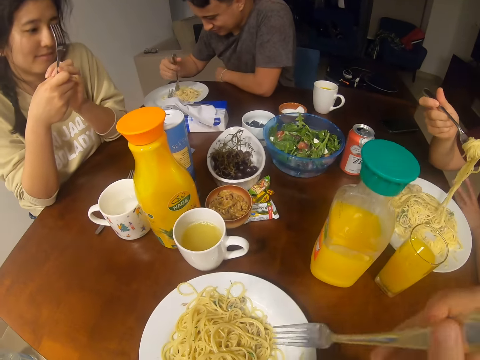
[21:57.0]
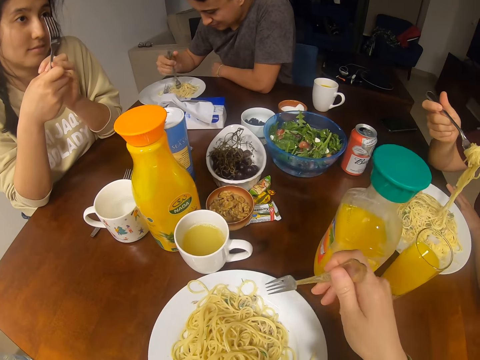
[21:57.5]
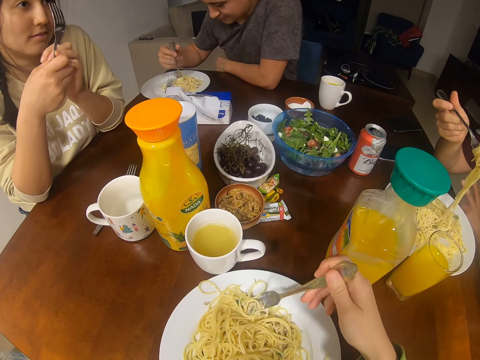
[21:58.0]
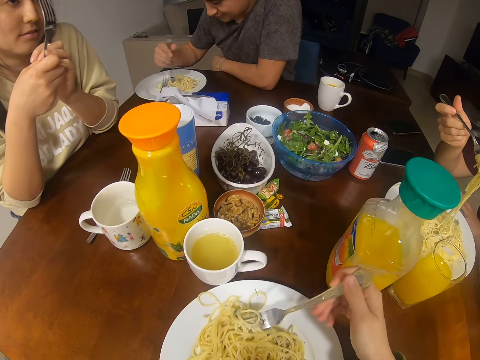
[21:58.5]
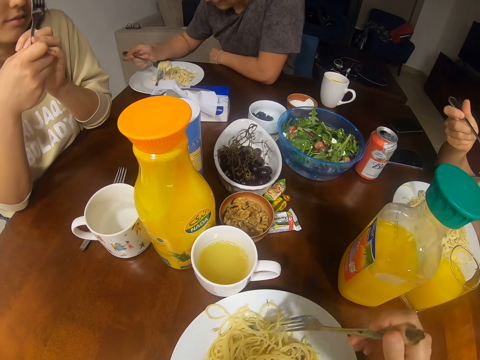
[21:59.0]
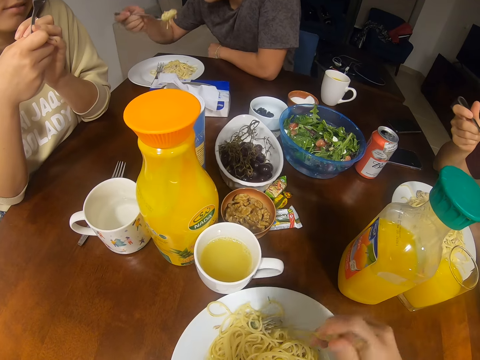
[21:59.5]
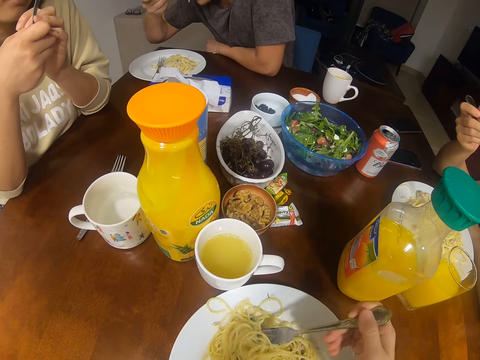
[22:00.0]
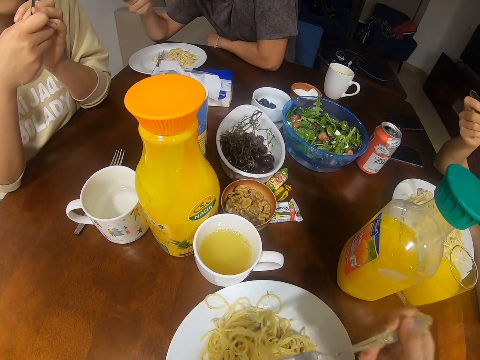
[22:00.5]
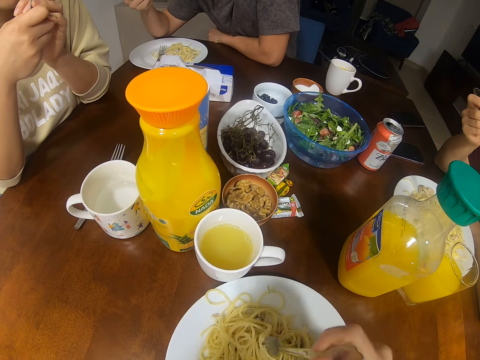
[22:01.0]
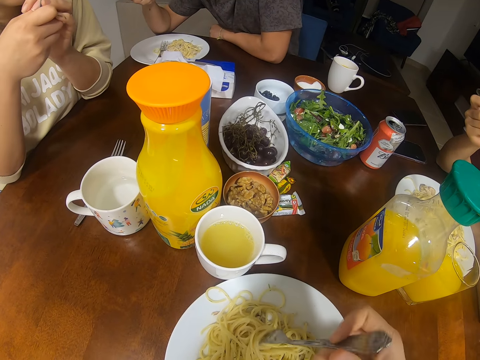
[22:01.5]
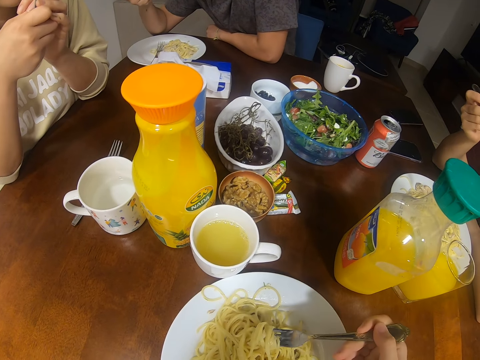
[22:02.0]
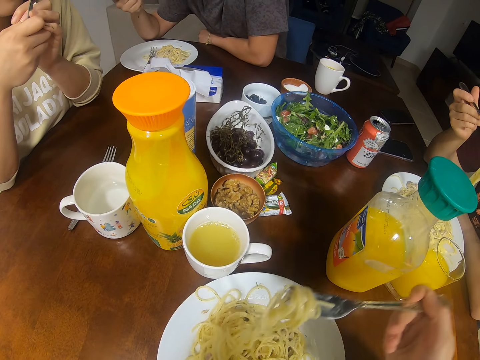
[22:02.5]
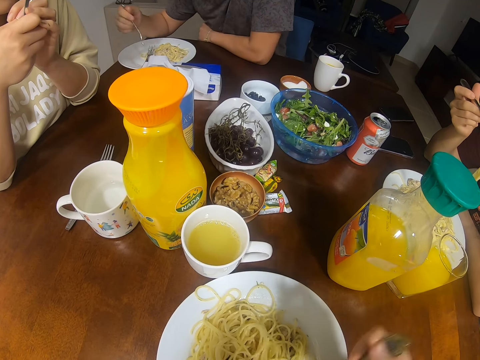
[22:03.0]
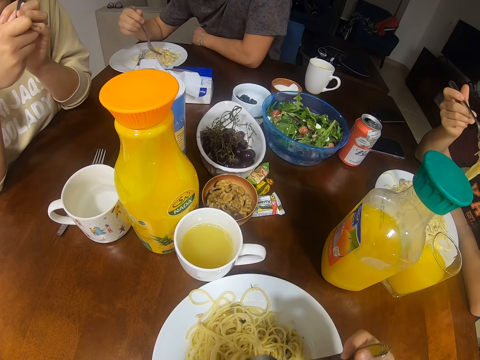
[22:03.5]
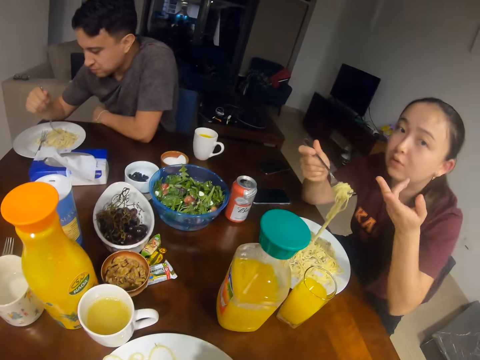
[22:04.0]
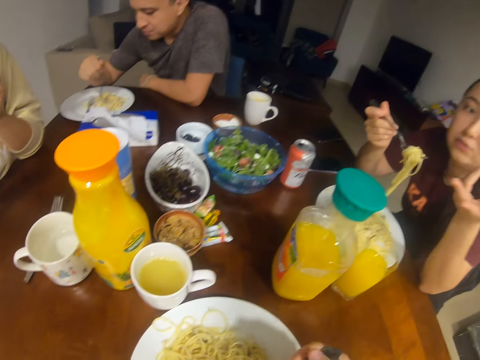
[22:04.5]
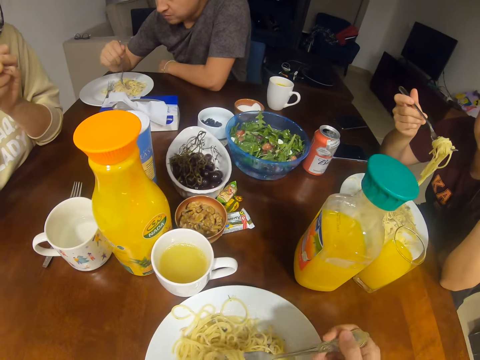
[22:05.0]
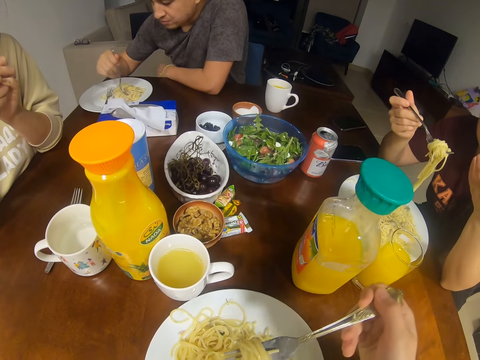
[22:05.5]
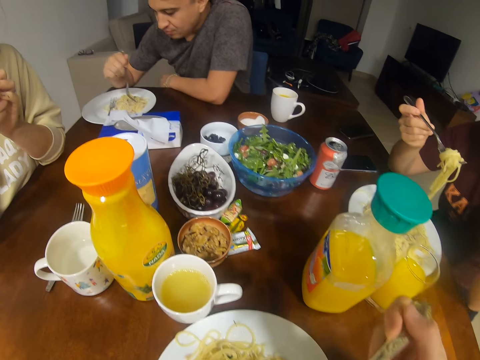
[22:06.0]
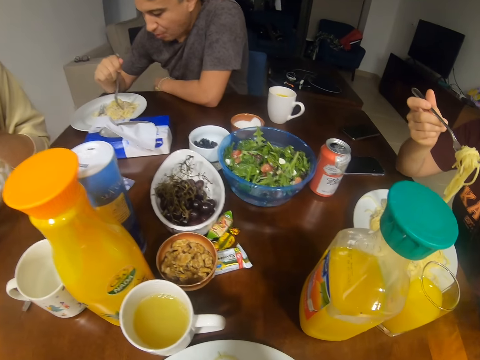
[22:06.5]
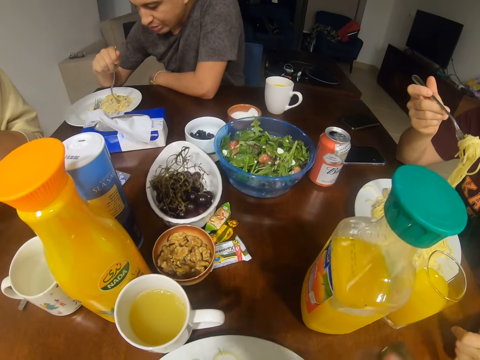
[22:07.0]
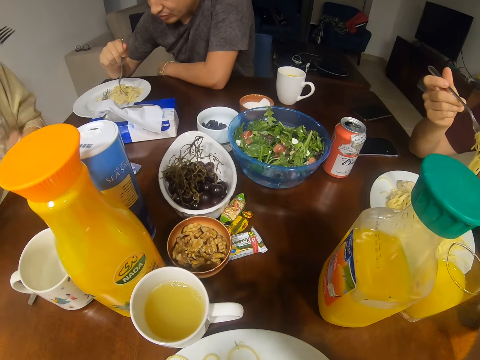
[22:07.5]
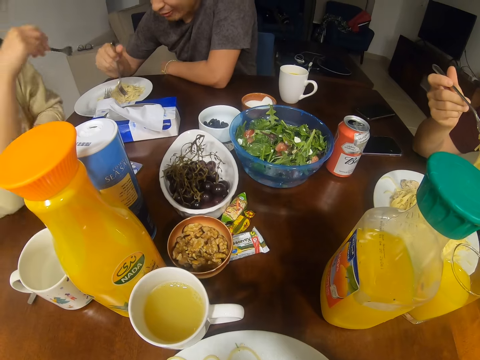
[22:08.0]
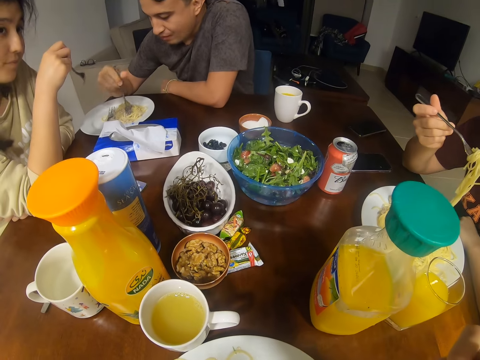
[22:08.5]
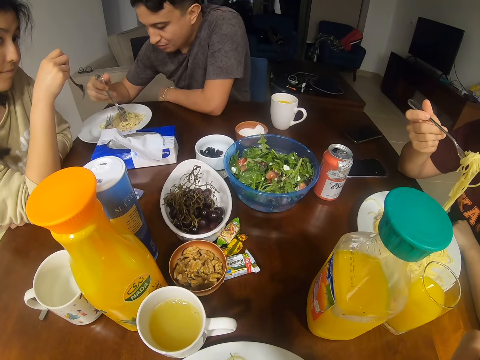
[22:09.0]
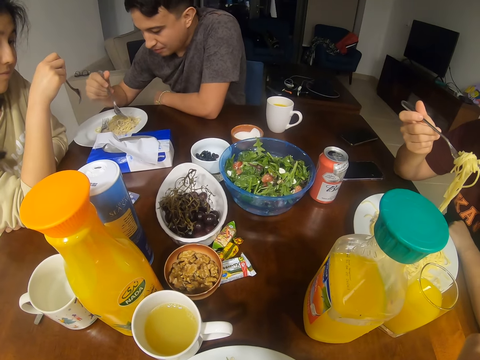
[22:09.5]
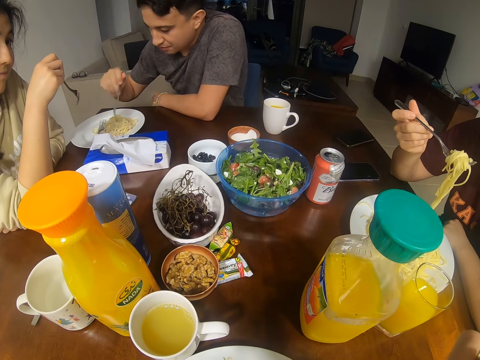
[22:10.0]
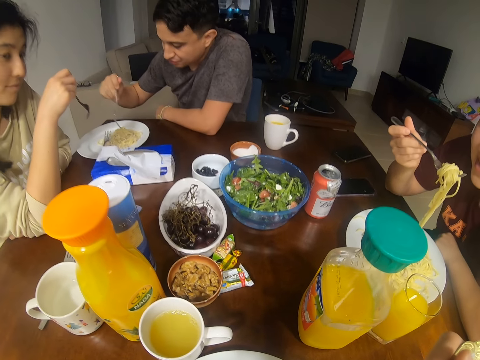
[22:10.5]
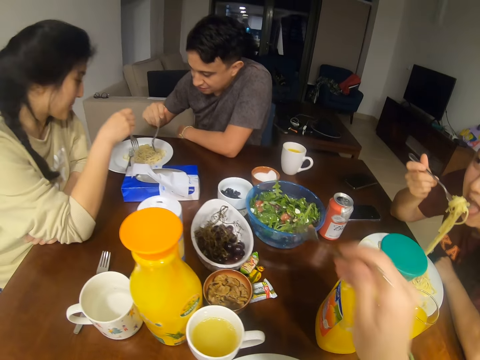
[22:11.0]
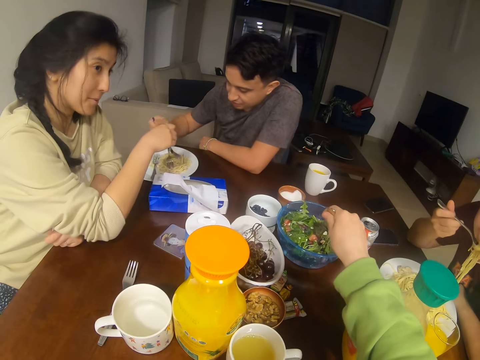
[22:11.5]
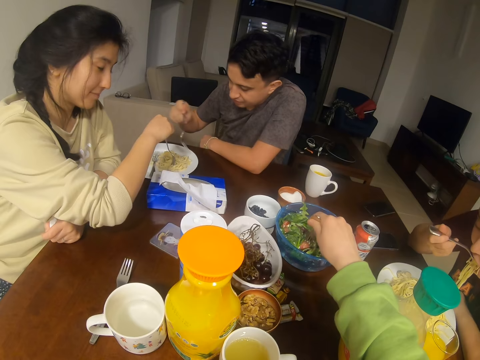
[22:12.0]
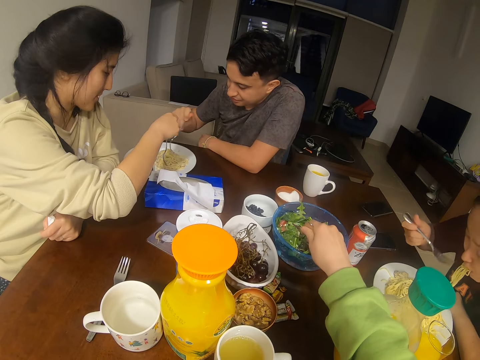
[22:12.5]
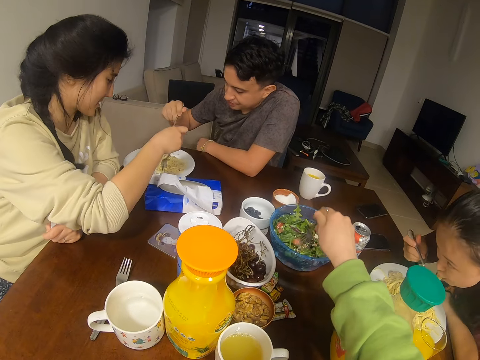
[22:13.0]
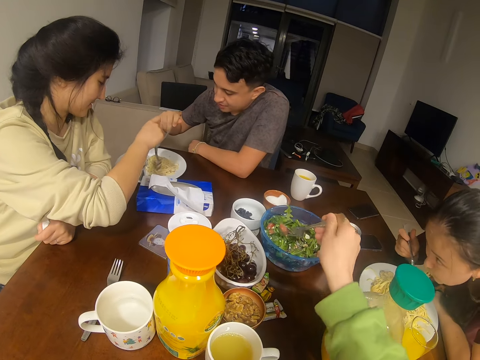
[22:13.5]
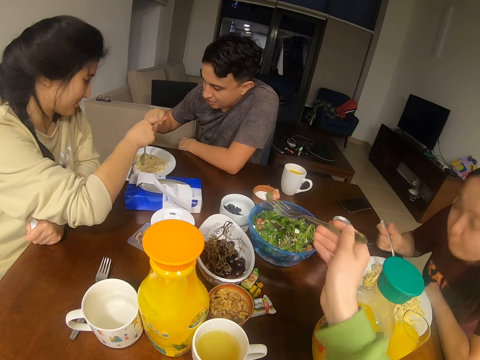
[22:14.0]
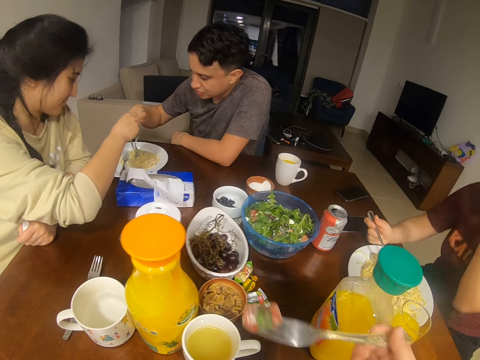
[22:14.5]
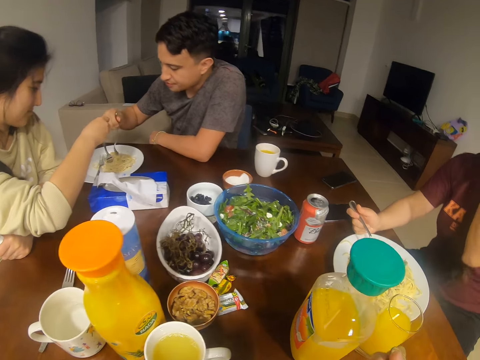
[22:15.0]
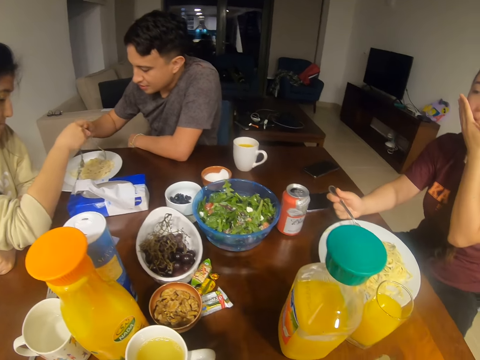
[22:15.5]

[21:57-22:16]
The camera wearer dialogues with a woman. Another woman converses with the camera wearer, a person and a man. The camera wearer dialogues with the other woman. A woman eats. The camera wearer picks a salad from the bowl.

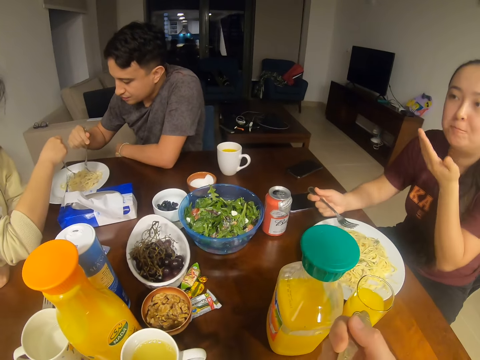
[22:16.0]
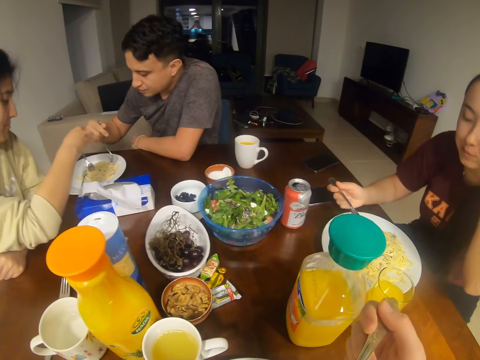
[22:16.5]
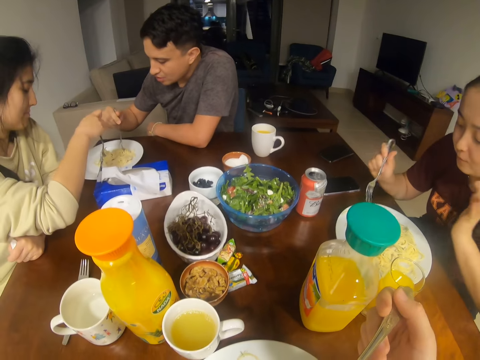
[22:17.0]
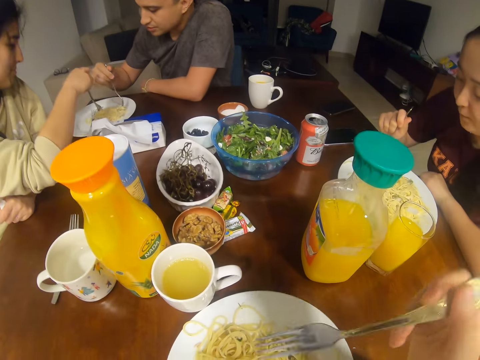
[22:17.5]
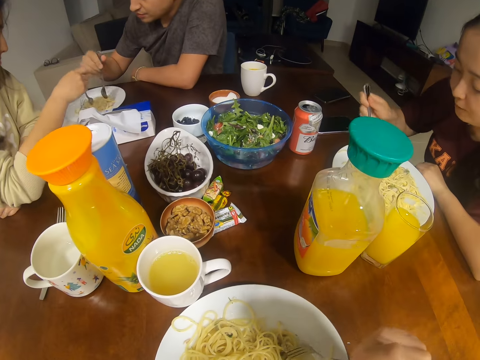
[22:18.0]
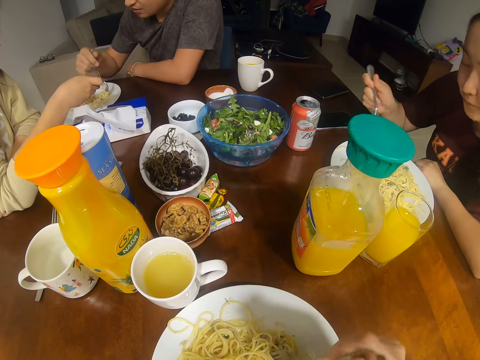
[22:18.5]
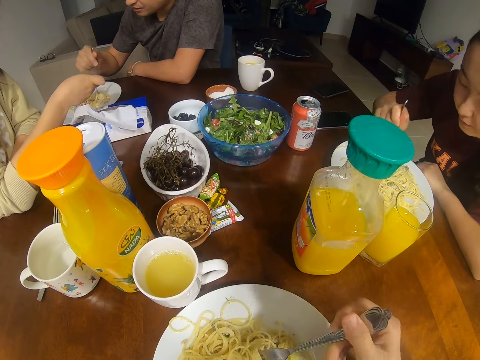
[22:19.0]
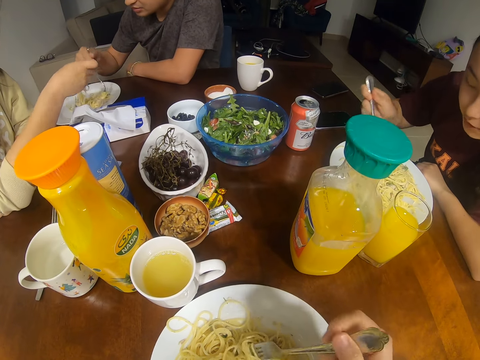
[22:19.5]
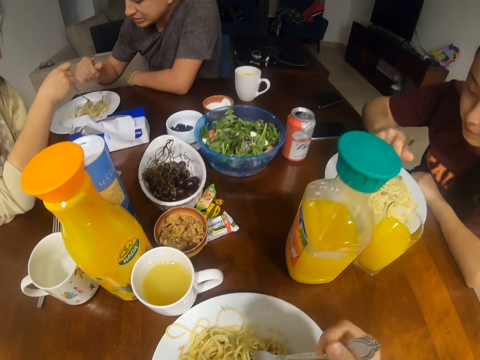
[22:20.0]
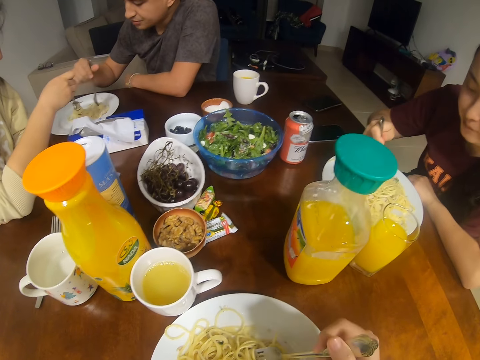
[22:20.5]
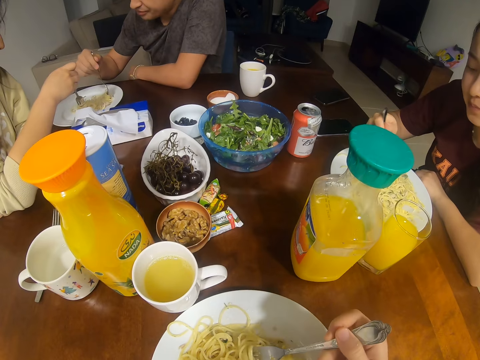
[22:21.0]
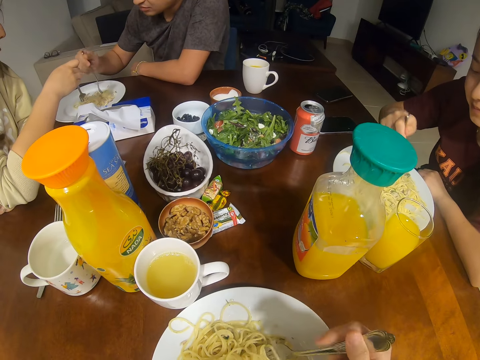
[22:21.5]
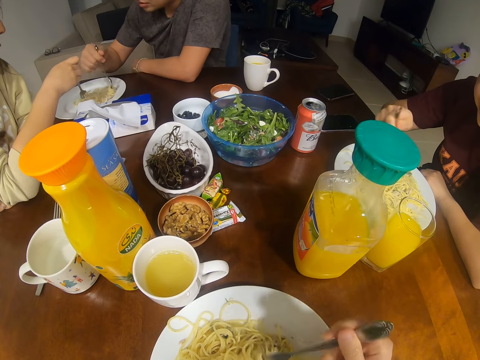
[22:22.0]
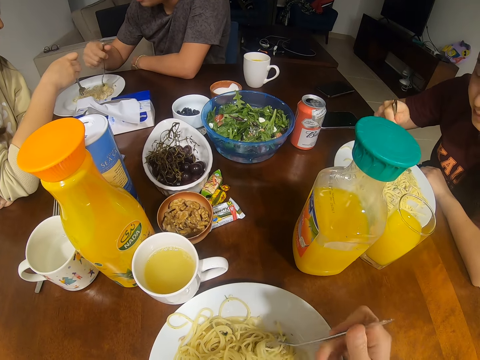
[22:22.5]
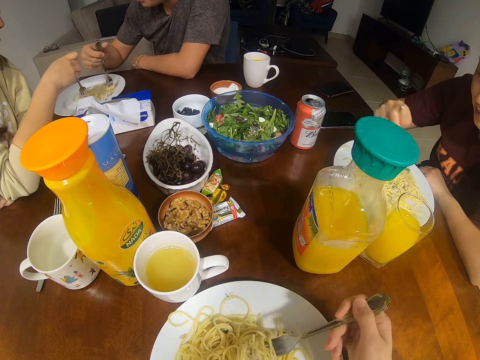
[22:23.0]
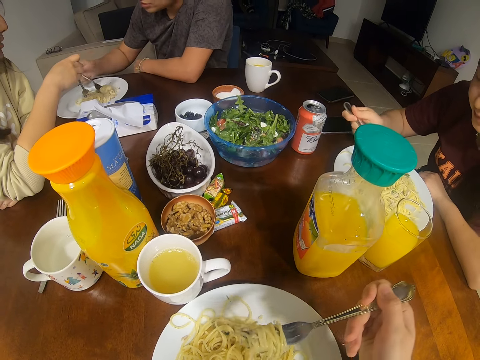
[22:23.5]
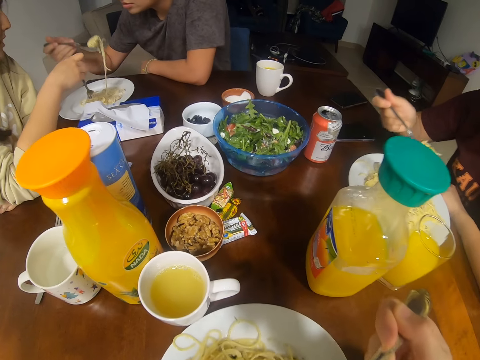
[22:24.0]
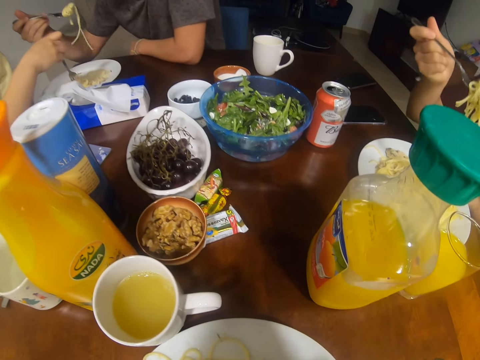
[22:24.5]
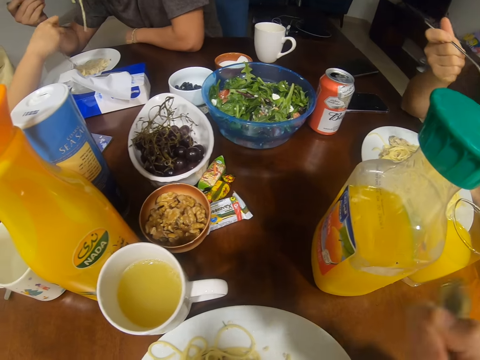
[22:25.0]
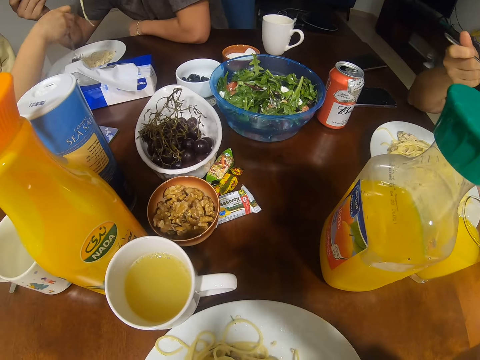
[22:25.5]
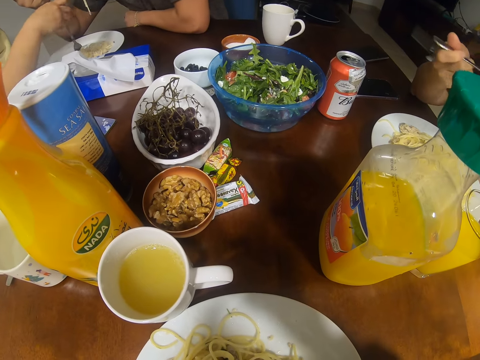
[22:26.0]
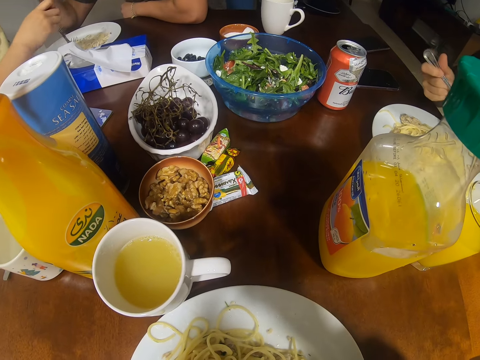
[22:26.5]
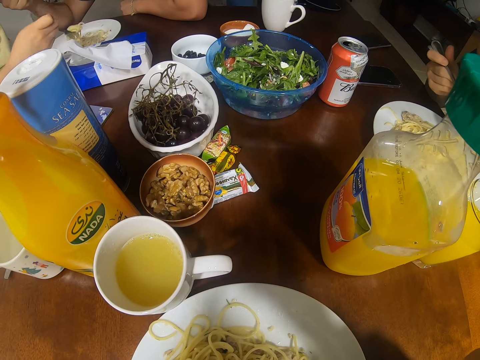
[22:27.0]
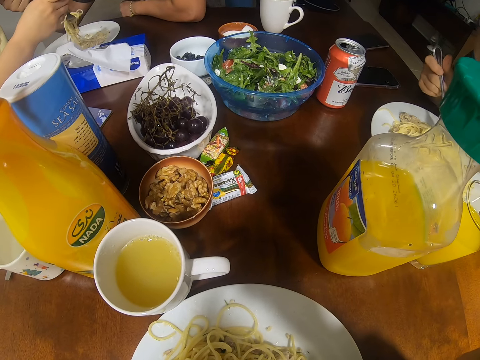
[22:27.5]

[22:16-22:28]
The camera wearer eats. A man eats.
